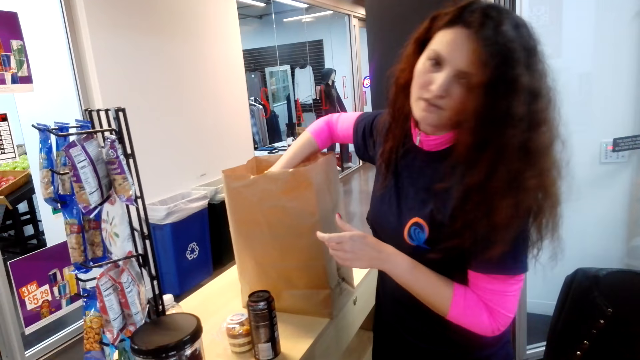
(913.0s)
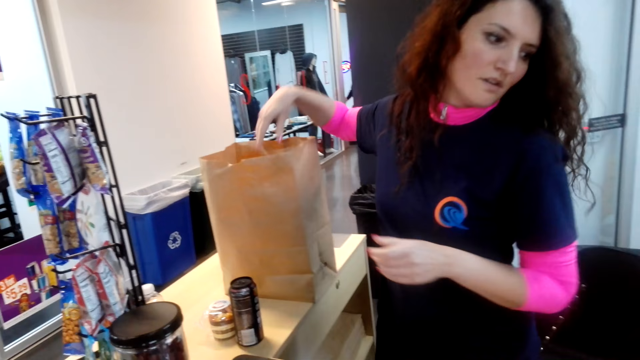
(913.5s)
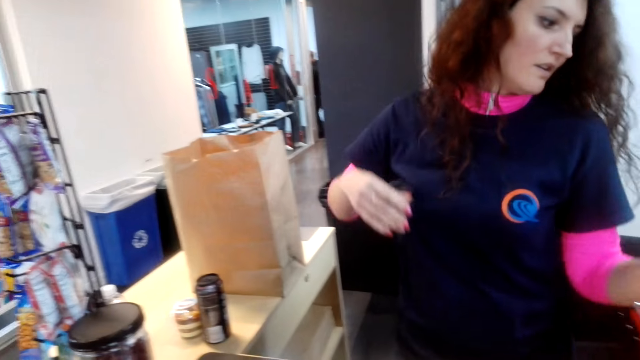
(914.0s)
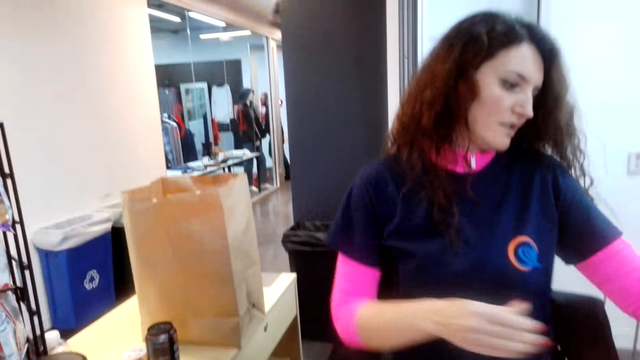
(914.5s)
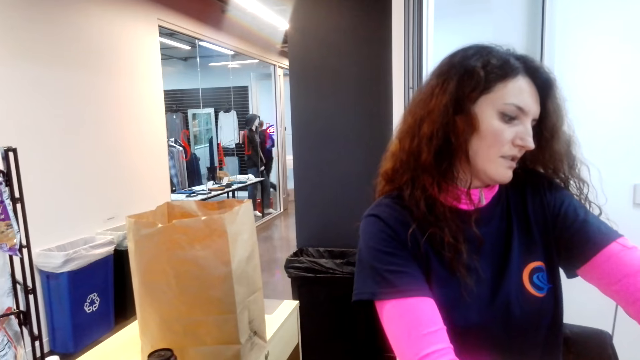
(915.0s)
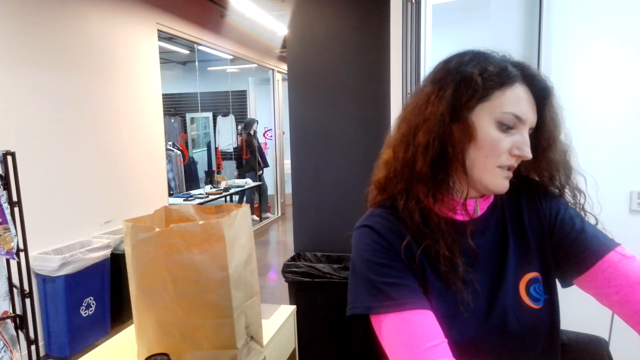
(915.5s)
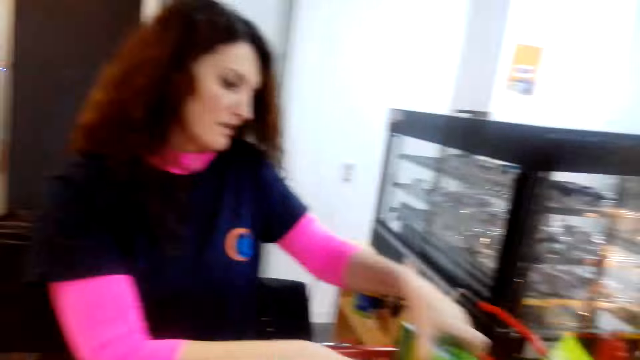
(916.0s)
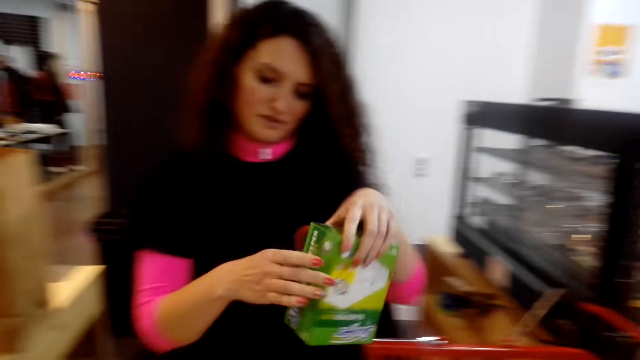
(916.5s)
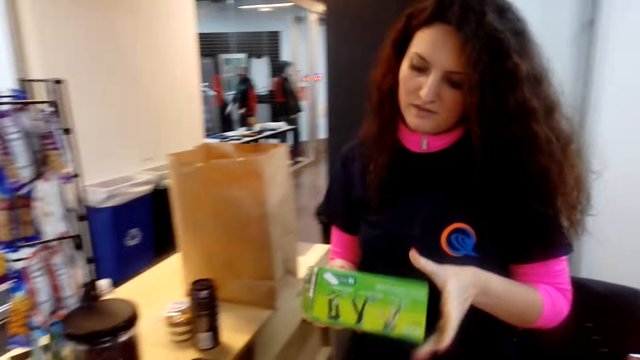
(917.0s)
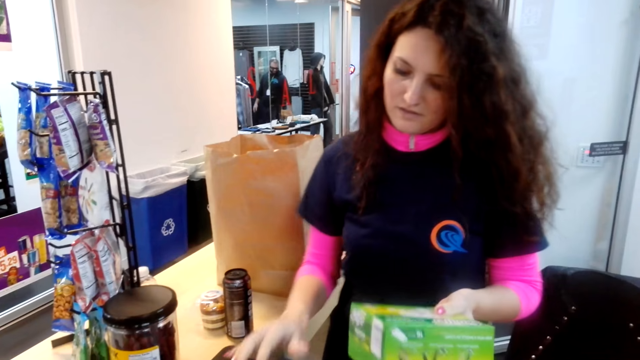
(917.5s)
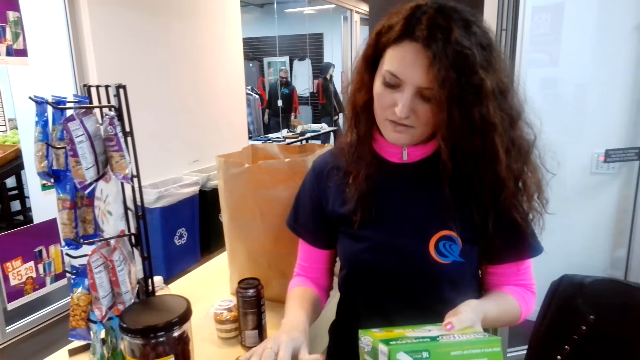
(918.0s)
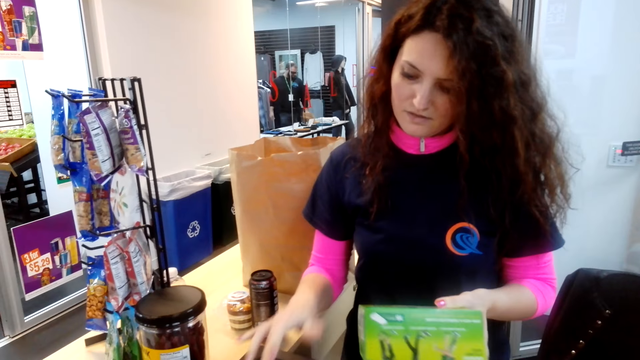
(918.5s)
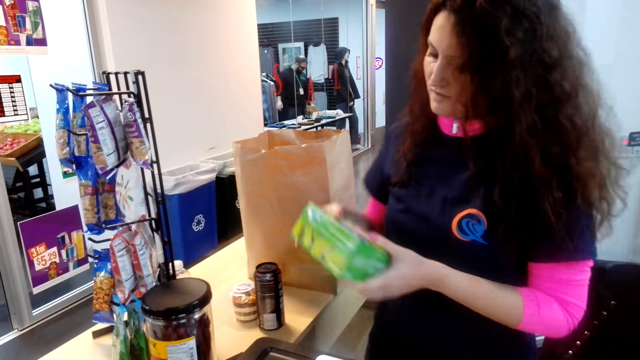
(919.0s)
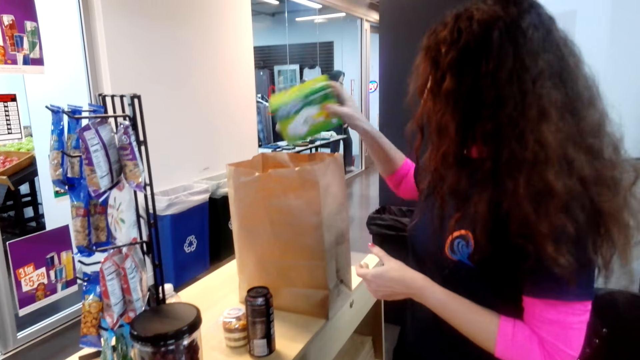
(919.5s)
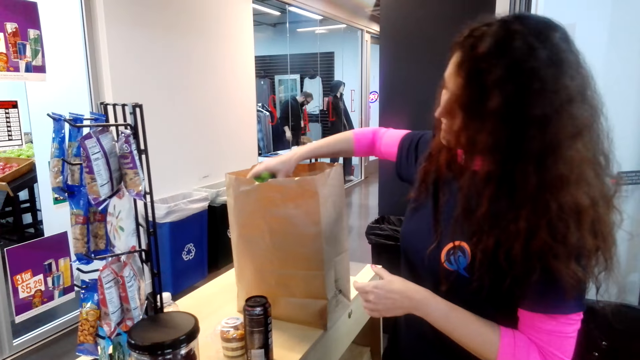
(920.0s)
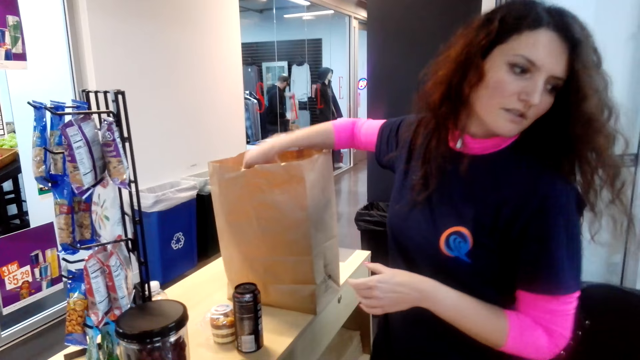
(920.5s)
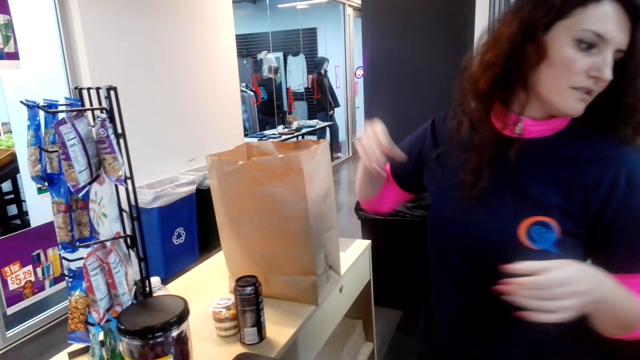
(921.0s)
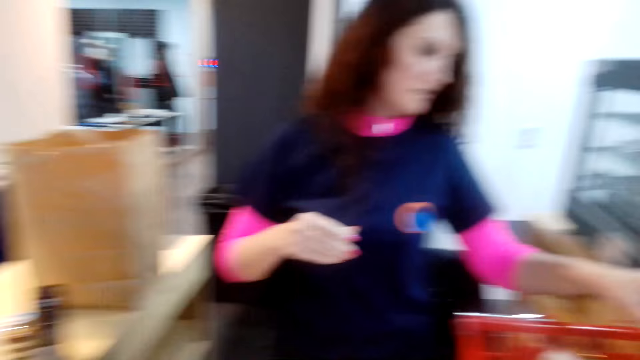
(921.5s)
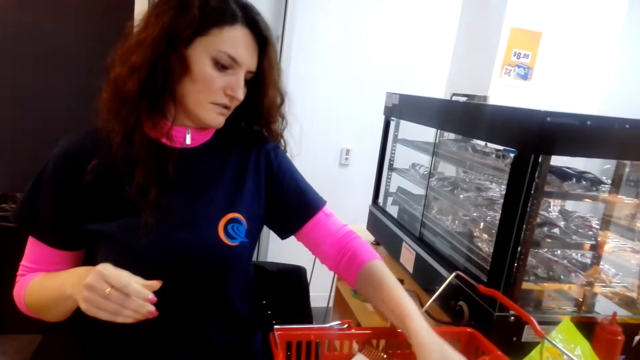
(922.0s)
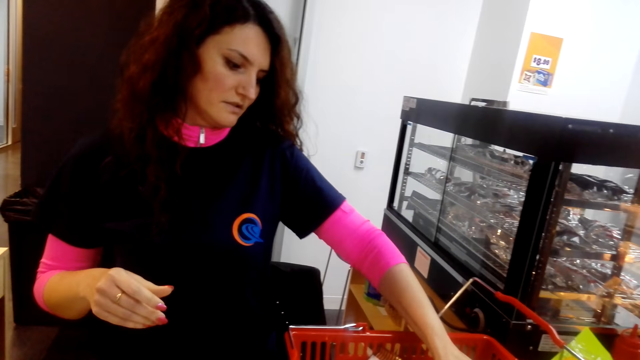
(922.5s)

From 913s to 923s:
A person packs the stuff. The person calculates the prices of the stuff bought using a counter machine. The person packs the stuff.

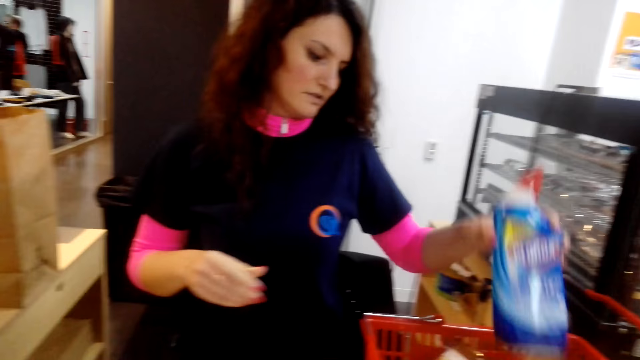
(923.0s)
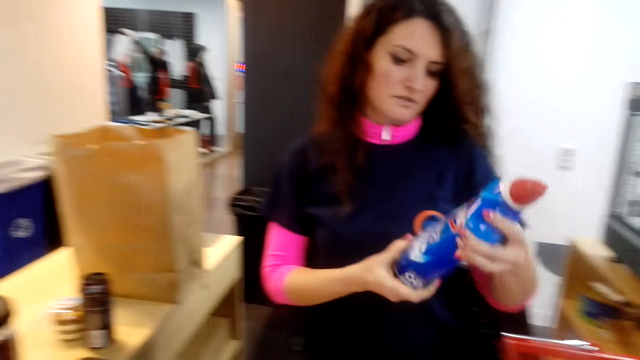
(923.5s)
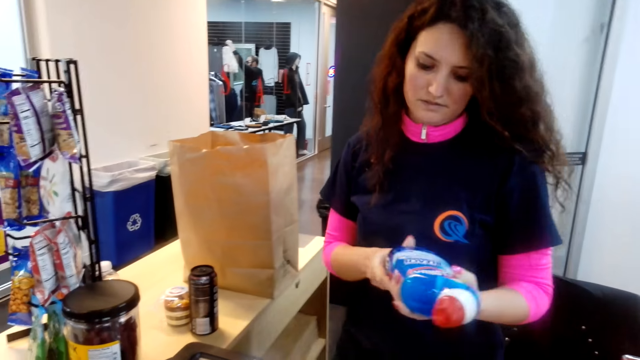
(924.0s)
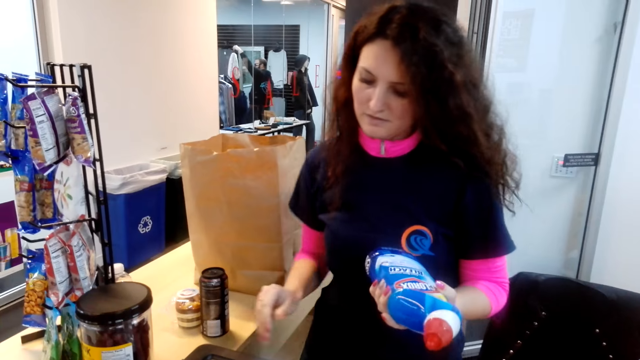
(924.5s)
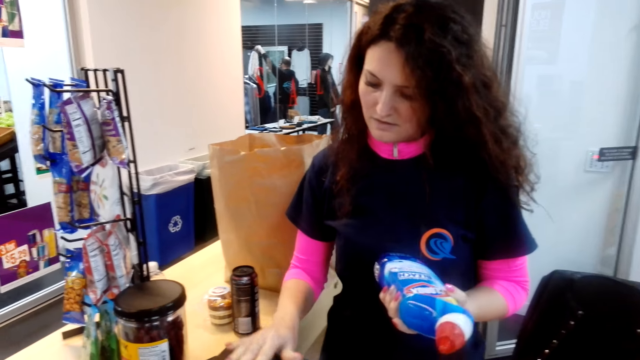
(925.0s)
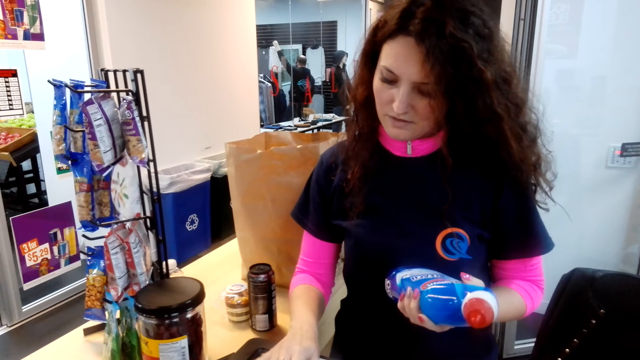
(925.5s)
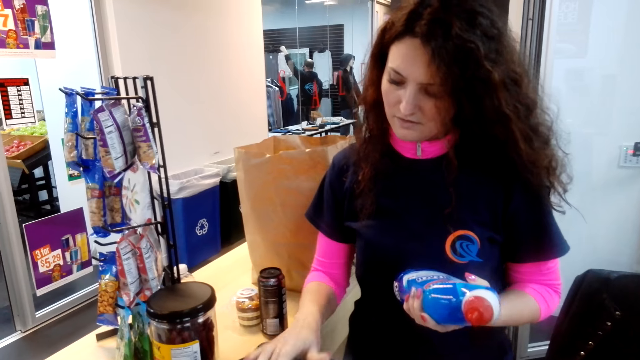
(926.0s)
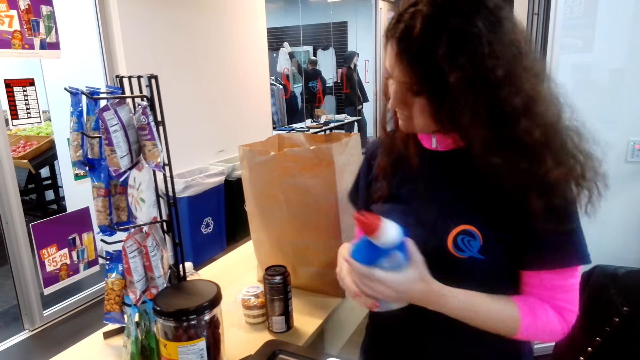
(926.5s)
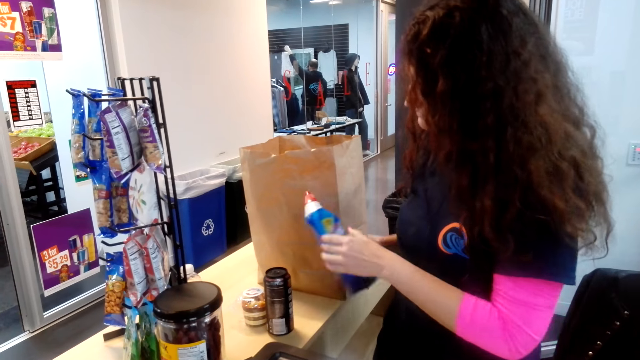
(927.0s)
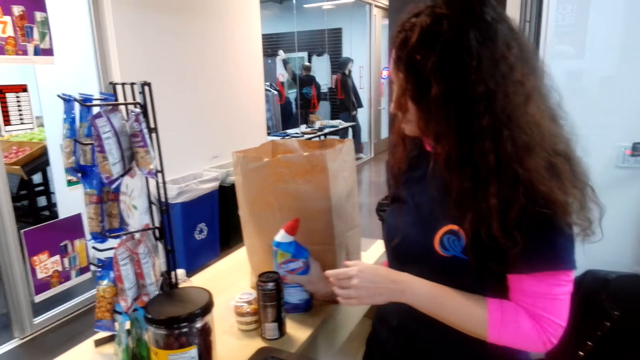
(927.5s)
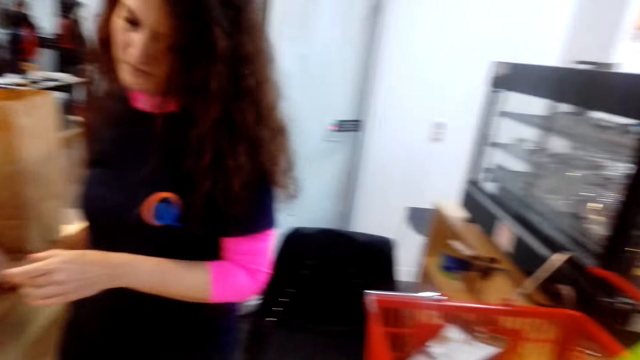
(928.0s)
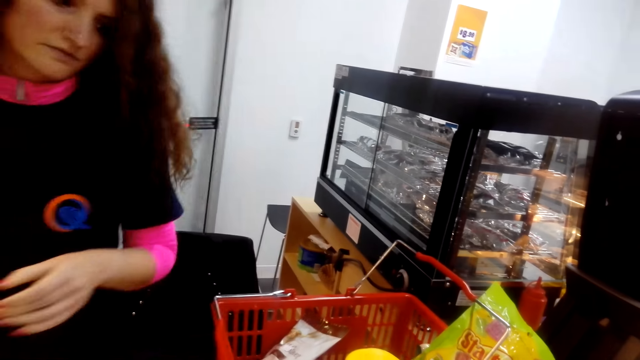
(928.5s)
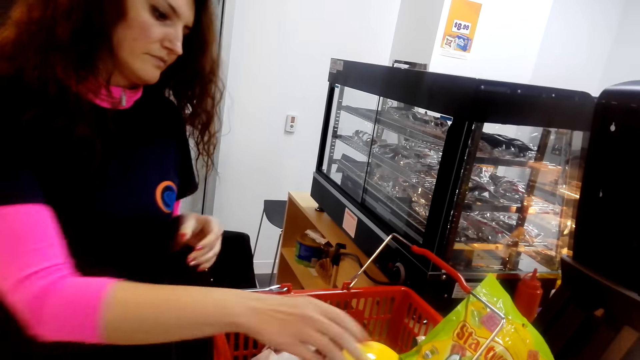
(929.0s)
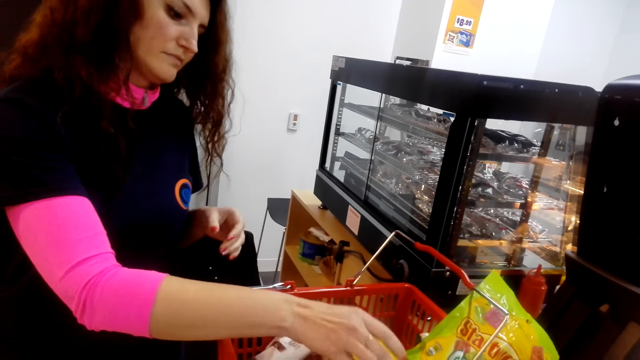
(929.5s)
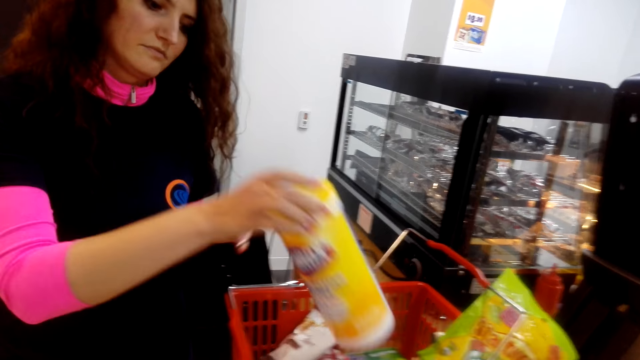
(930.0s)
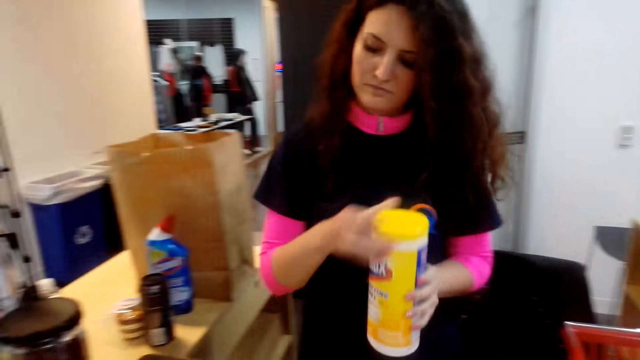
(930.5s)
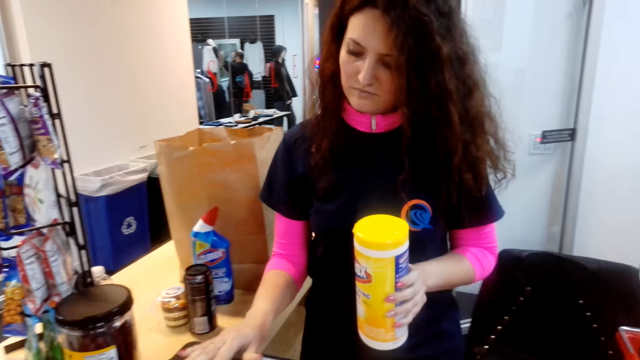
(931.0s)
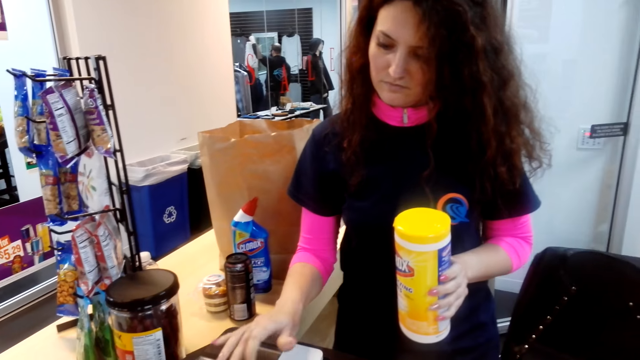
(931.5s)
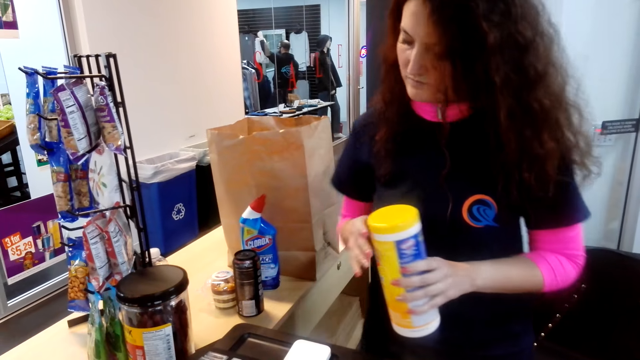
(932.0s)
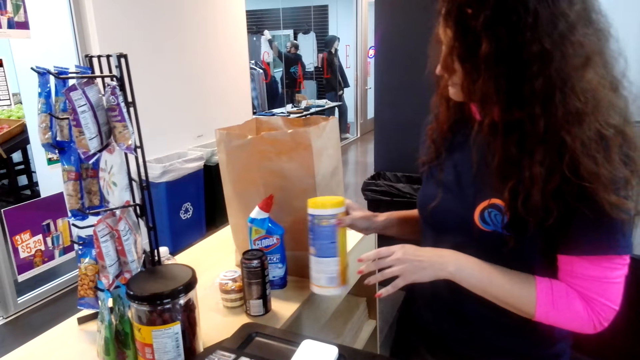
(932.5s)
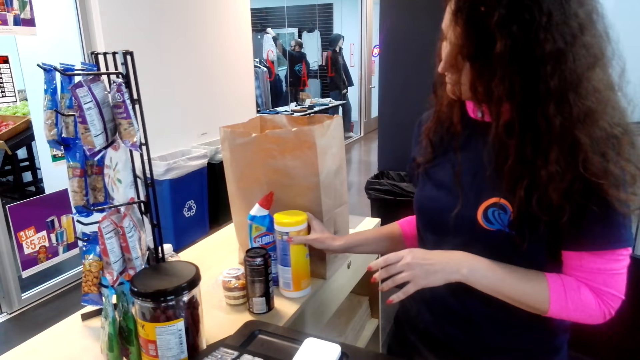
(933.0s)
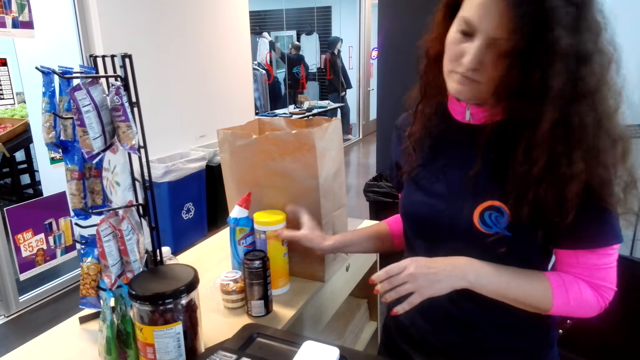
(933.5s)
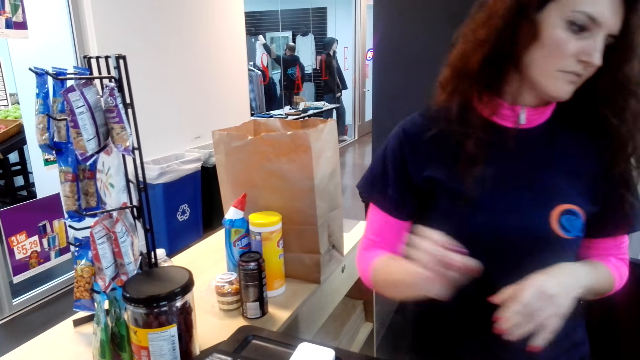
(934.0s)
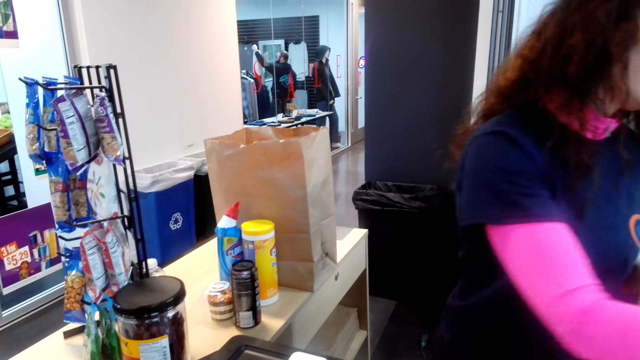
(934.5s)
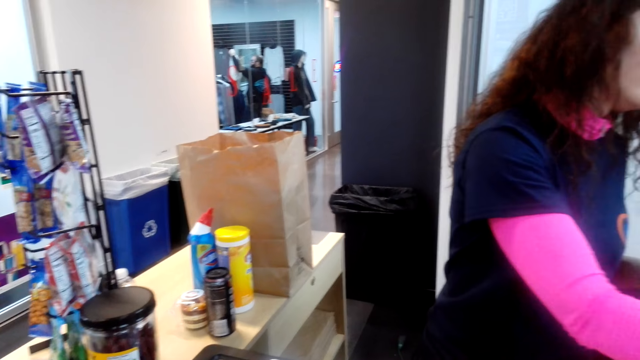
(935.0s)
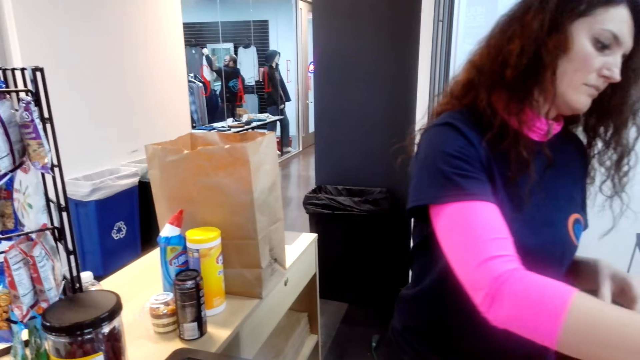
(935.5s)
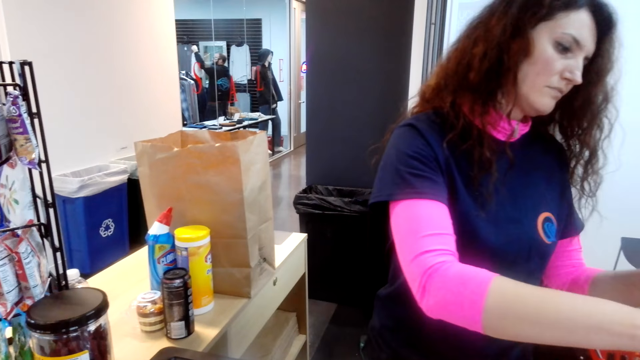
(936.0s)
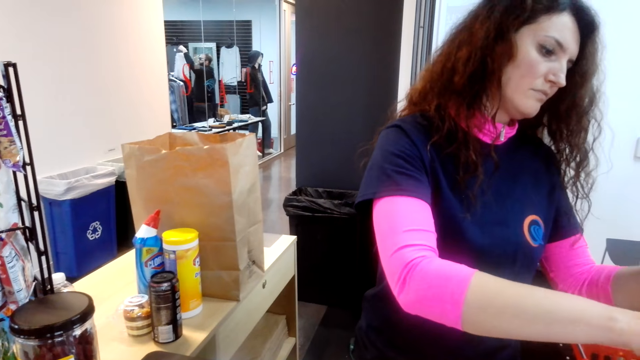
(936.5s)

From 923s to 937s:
A person calculates the prices of the stuff bought using a counter machine.
